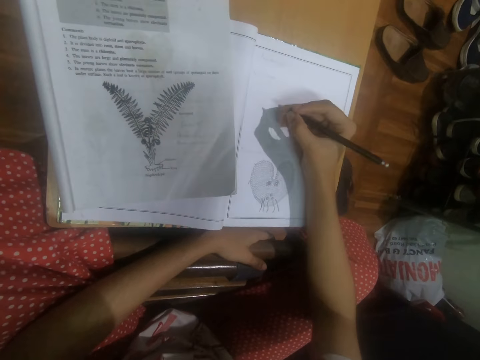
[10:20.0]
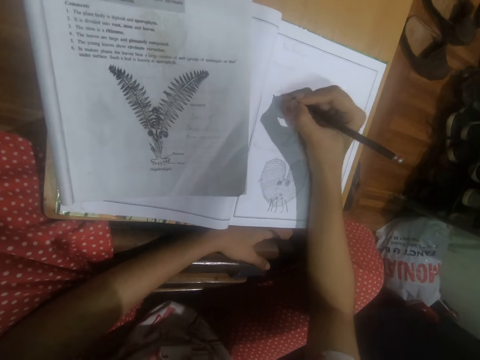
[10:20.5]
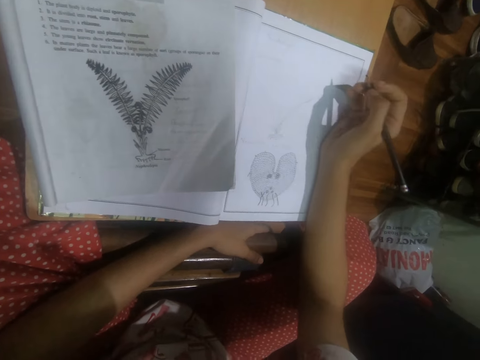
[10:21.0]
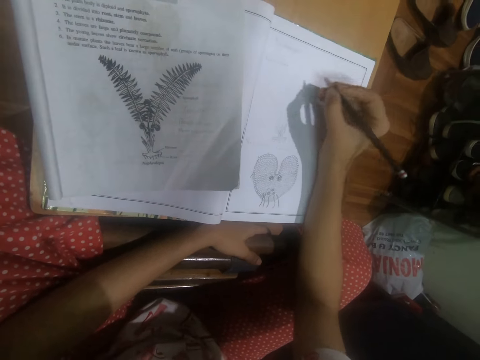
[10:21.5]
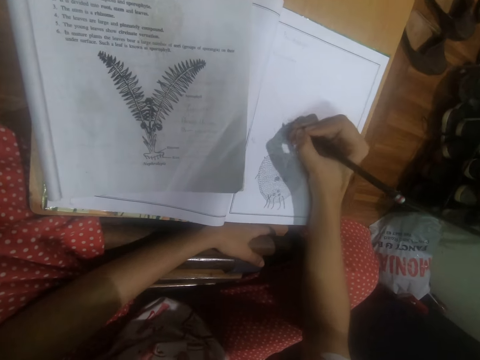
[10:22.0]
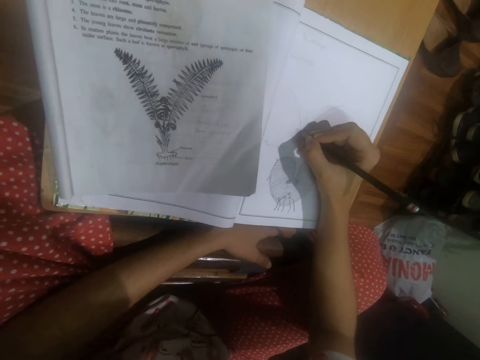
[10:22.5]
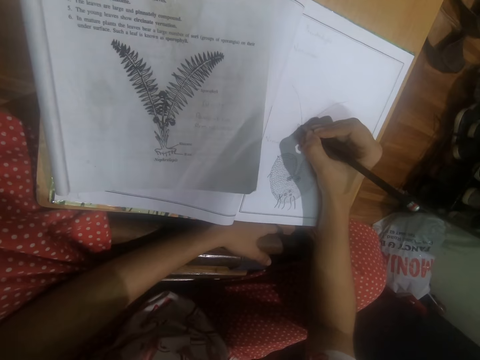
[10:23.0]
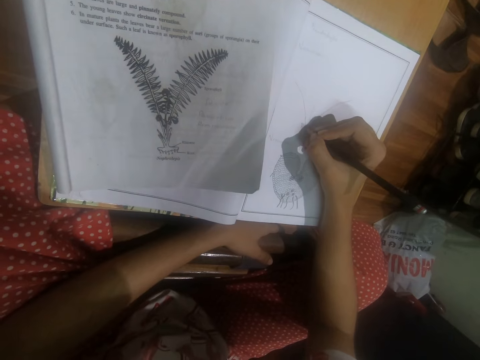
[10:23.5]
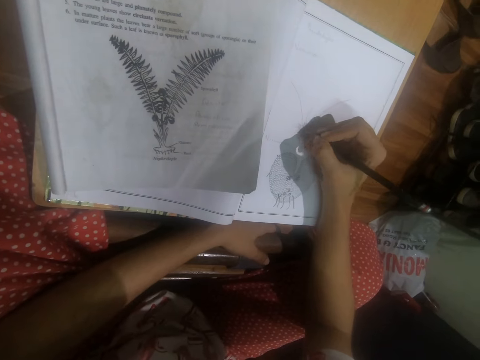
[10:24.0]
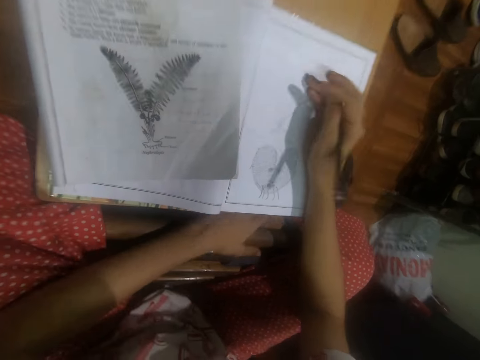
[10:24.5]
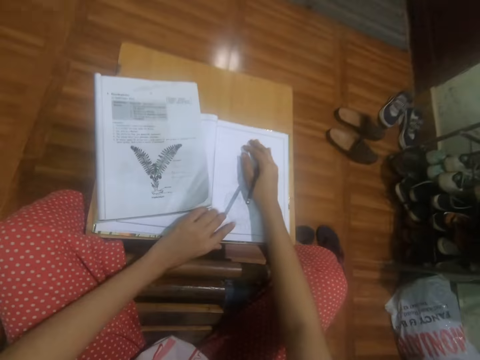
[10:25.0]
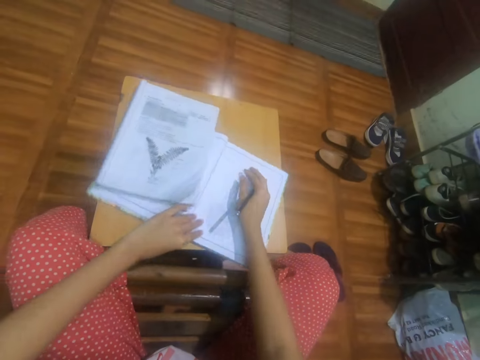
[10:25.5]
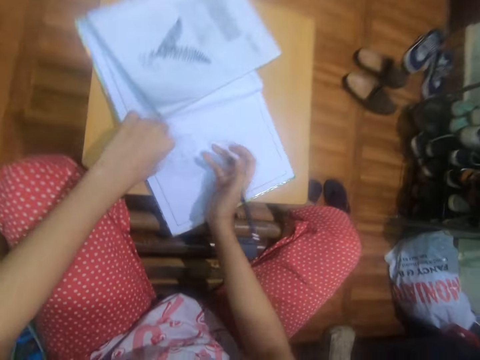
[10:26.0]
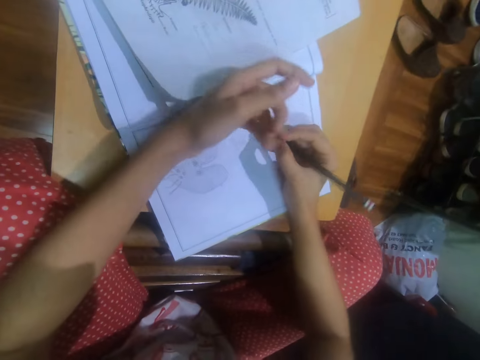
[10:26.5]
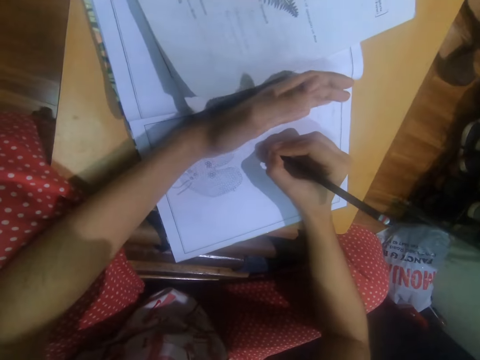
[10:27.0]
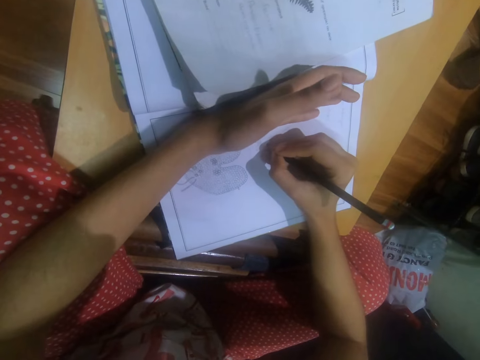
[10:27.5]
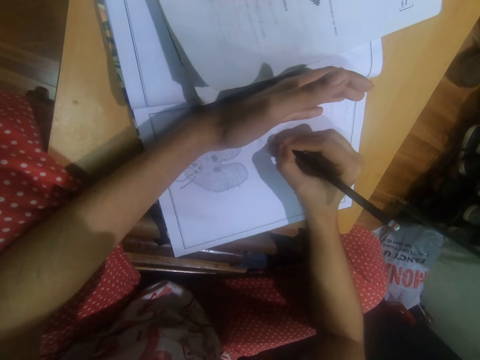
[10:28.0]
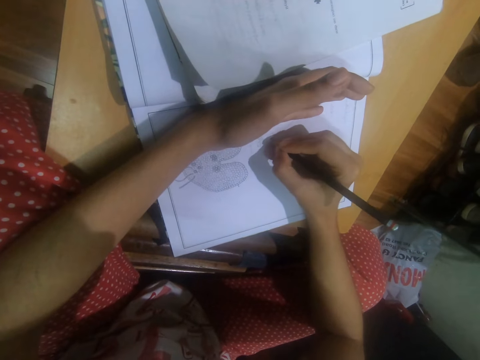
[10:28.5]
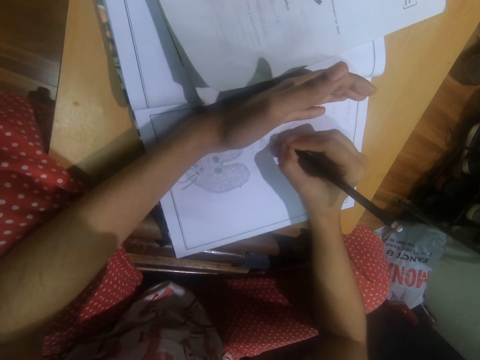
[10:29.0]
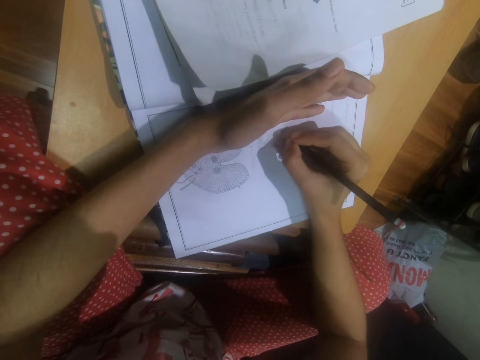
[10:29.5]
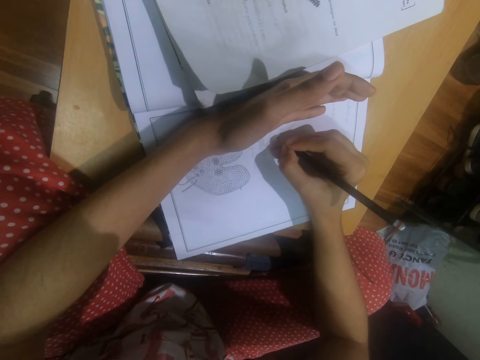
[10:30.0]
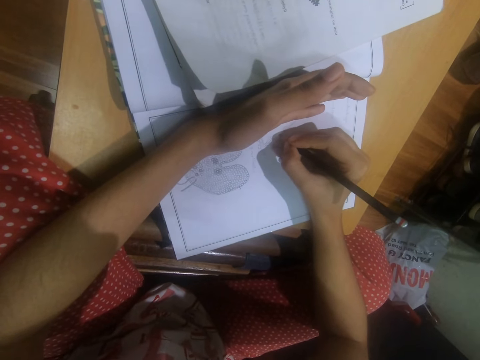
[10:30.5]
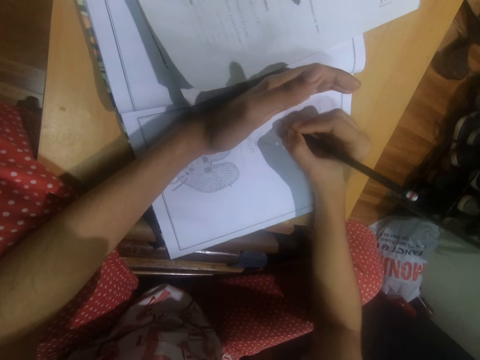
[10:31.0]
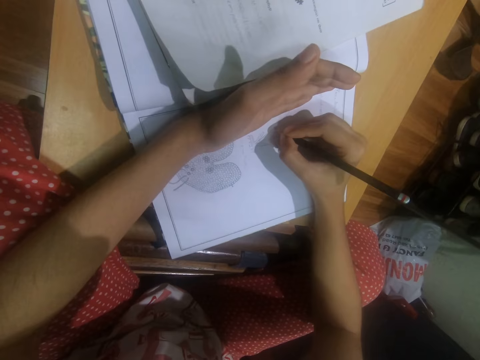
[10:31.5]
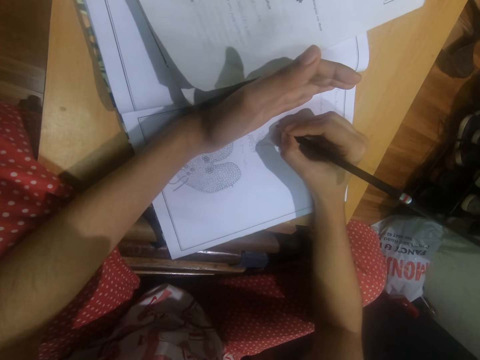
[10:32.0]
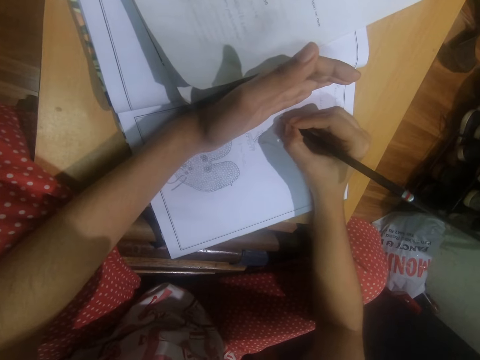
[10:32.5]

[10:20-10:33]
The camera wearer looks at the book. She draws on the book with a pencil. She adjusts the books on the table with her left hand. She places her left hand on the book. She draws in the book with the pencil in her right hand.

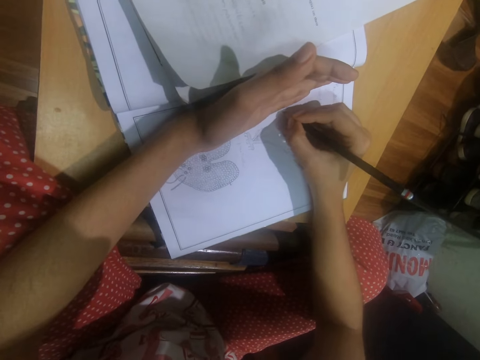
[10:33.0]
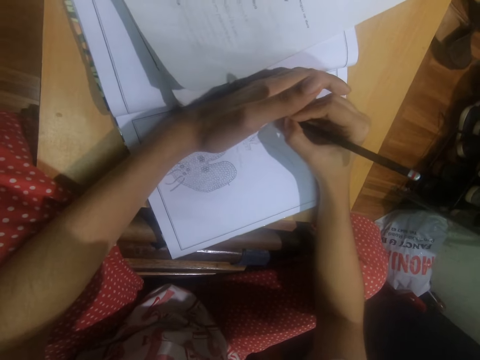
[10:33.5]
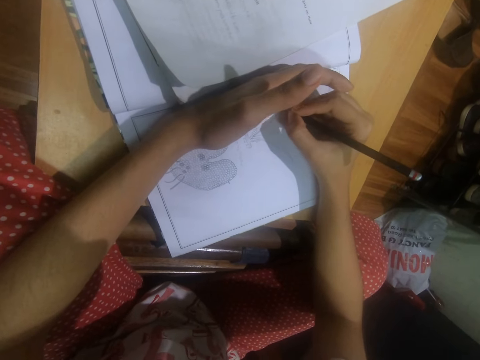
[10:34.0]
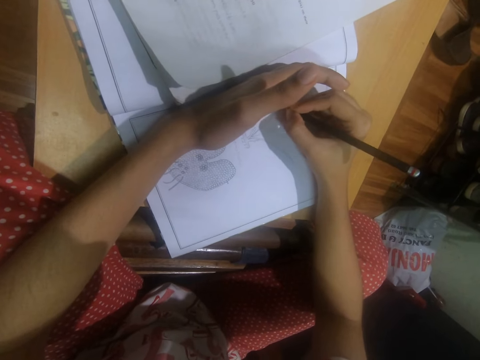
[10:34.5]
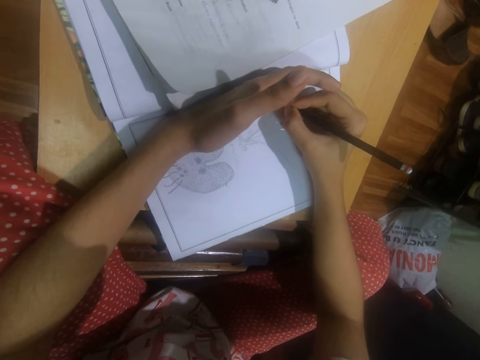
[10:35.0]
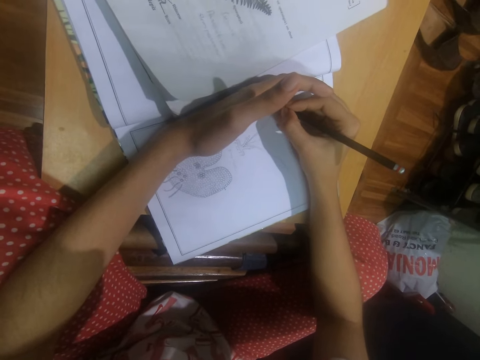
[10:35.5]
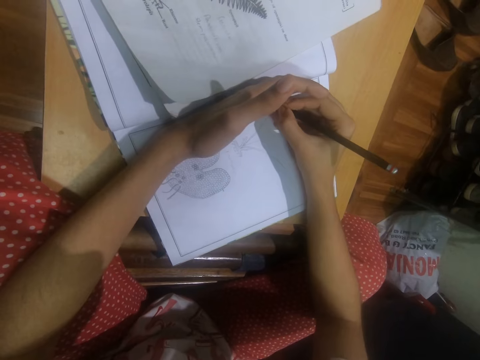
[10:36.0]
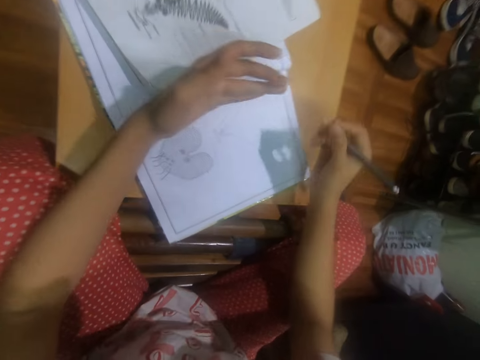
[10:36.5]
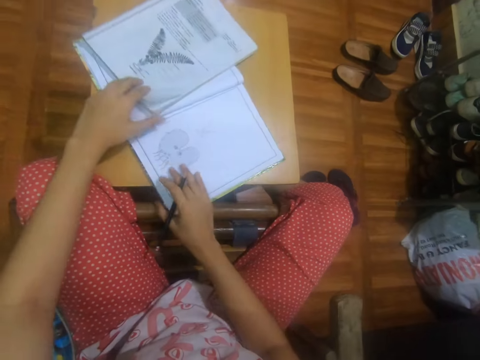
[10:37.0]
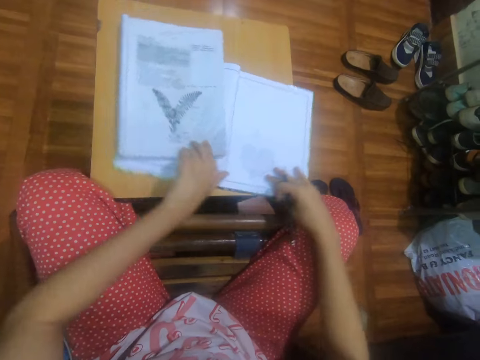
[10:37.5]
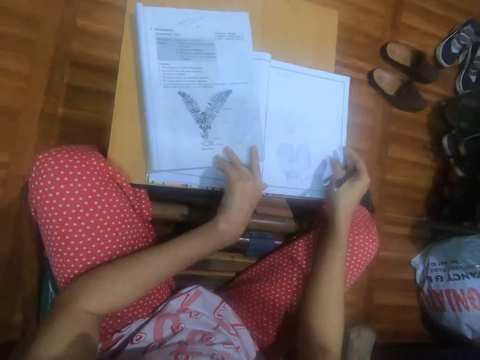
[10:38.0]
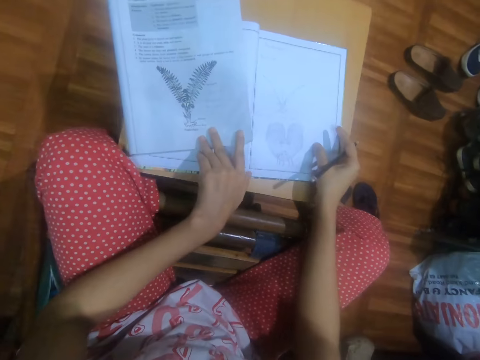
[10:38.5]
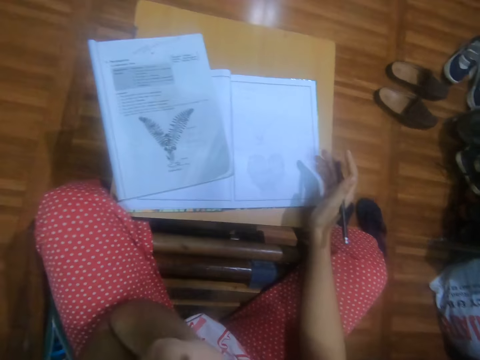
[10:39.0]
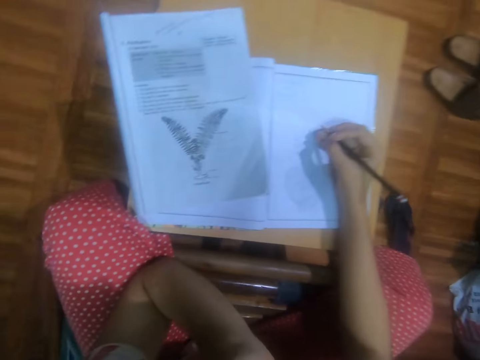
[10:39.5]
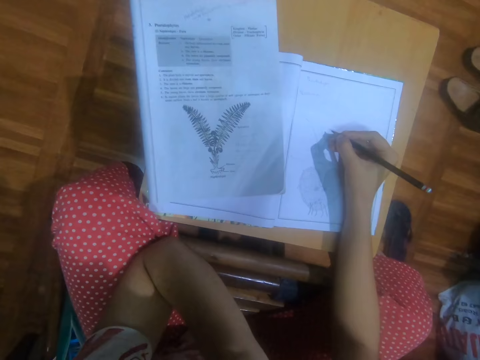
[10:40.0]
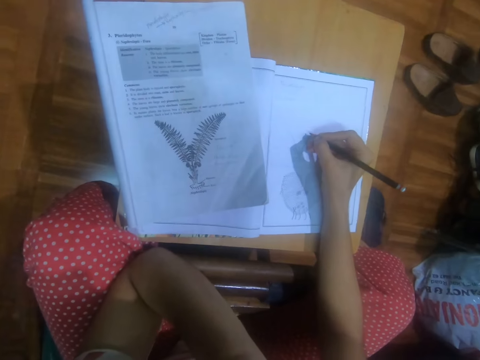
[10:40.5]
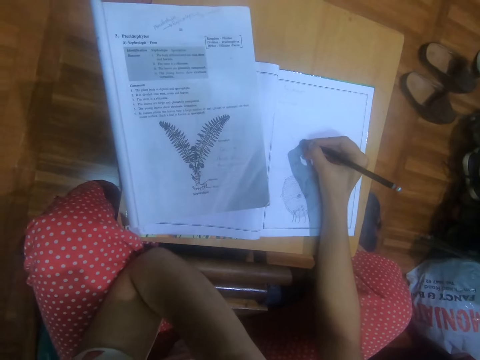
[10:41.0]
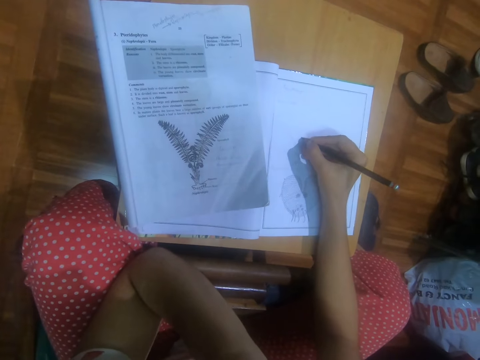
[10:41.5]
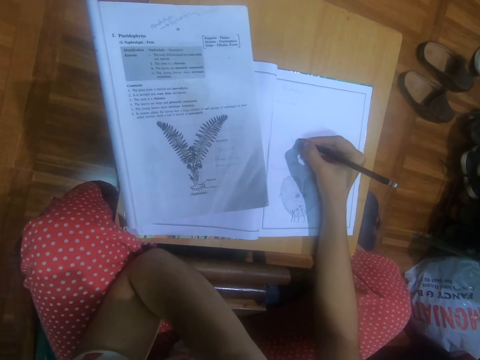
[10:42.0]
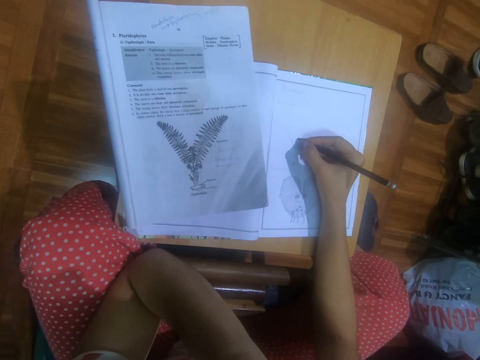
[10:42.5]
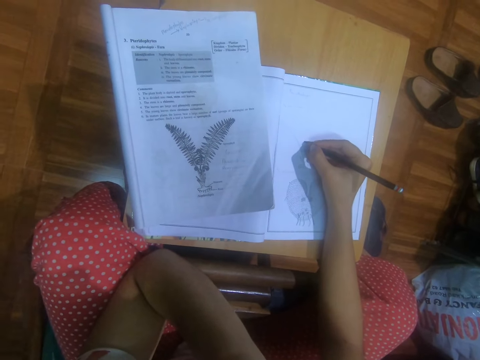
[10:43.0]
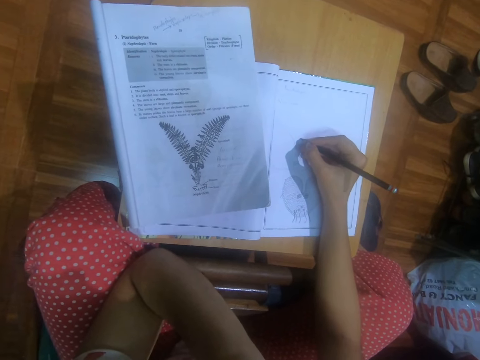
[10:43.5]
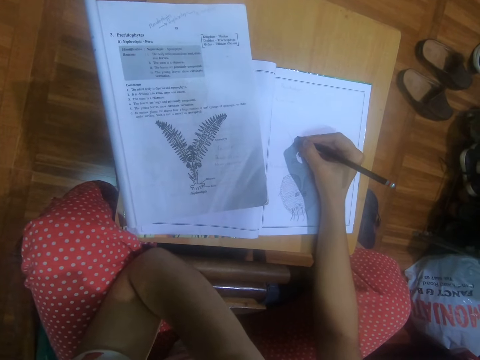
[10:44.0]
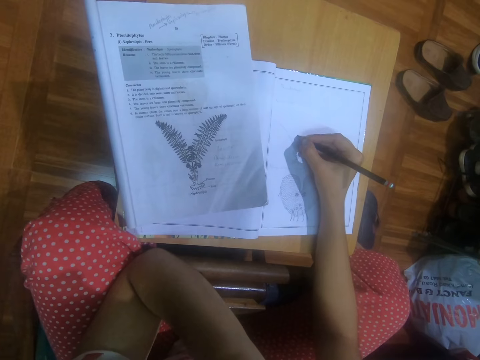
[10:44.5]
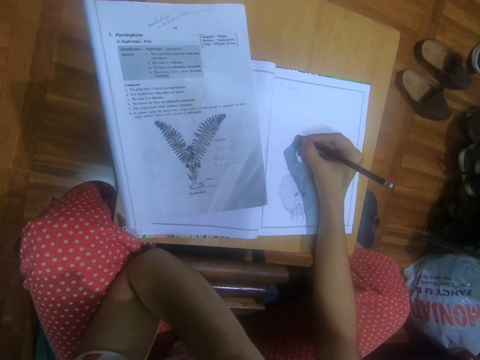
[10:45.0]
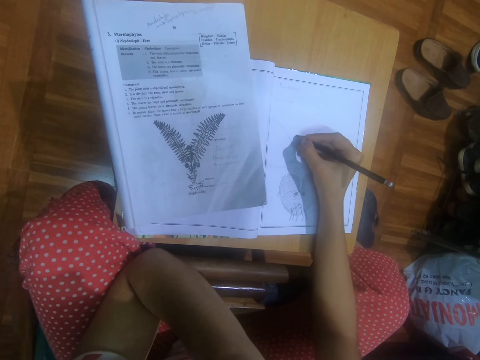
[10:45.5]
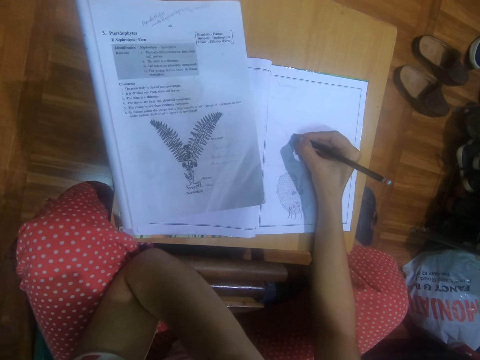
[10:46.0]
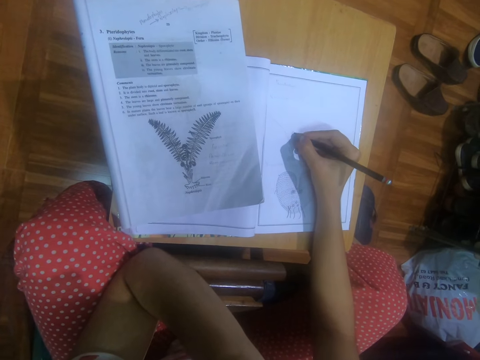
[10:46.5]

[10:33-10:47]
The camera wearer adjusts the books on the table with both hands. She touches her face with her left hand. She draws in the book with the pencil in her right hand.
